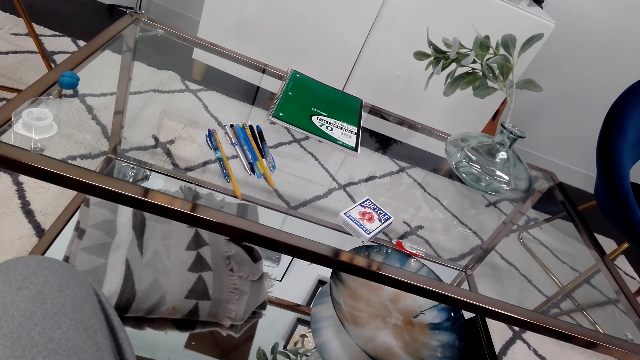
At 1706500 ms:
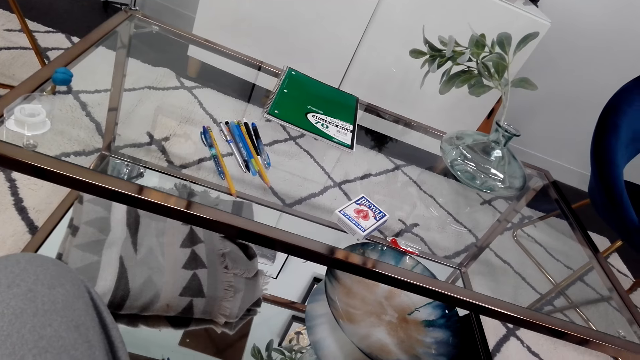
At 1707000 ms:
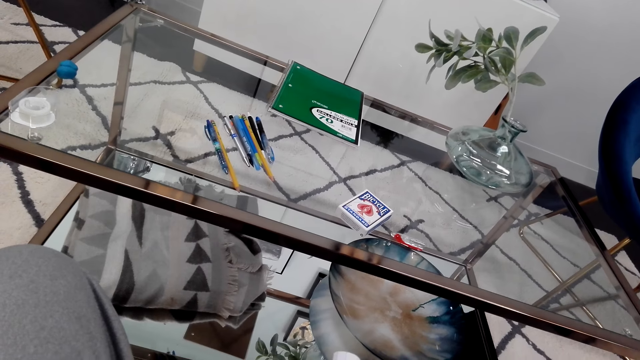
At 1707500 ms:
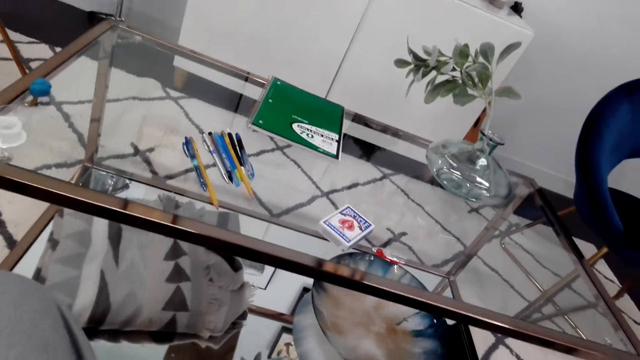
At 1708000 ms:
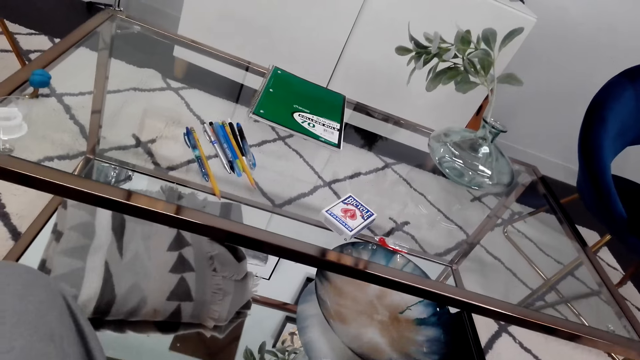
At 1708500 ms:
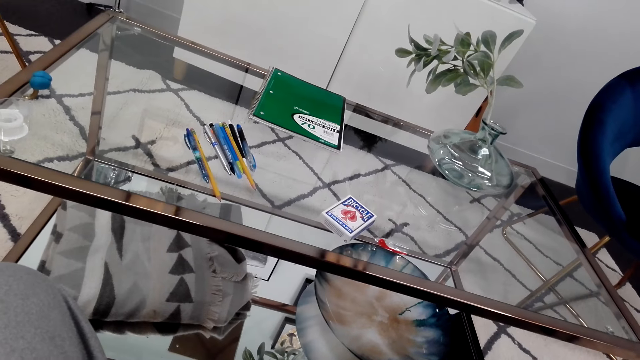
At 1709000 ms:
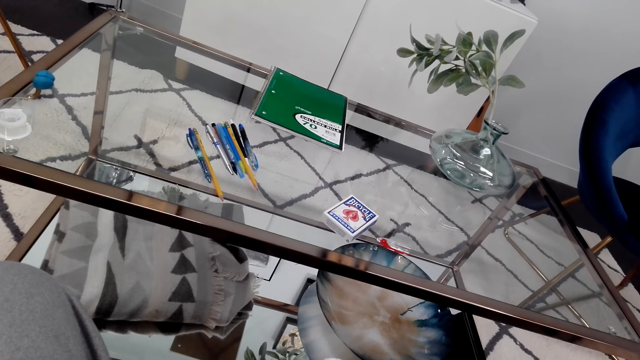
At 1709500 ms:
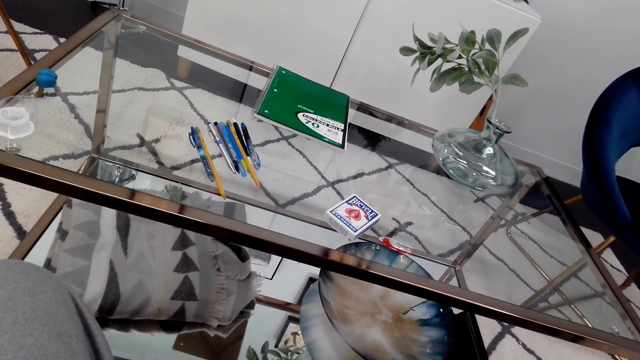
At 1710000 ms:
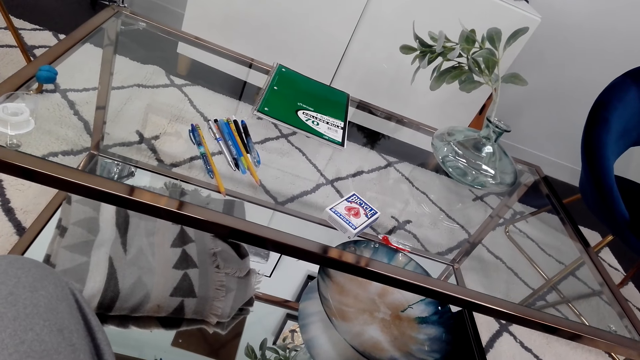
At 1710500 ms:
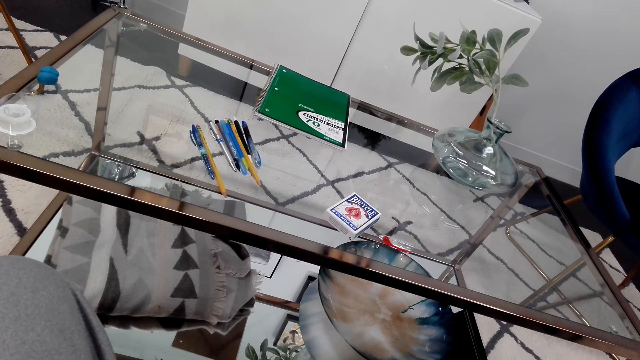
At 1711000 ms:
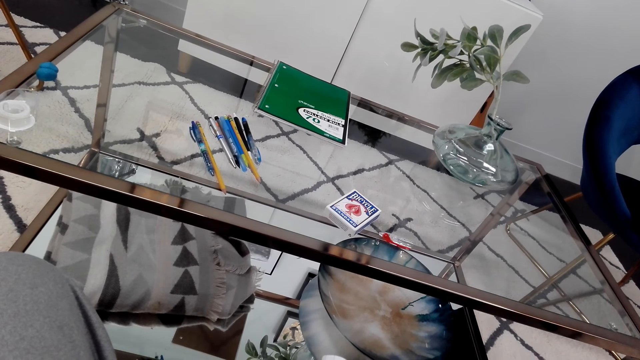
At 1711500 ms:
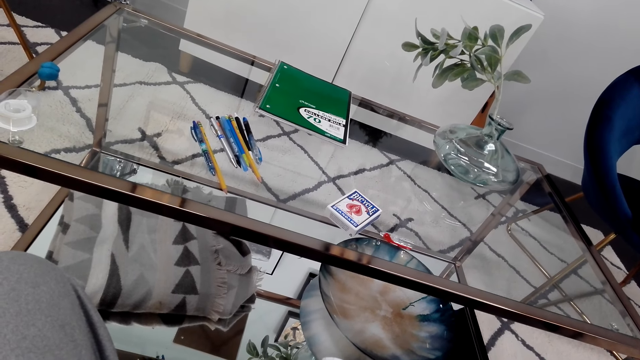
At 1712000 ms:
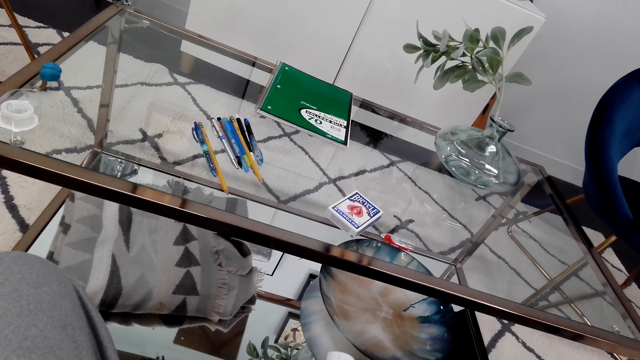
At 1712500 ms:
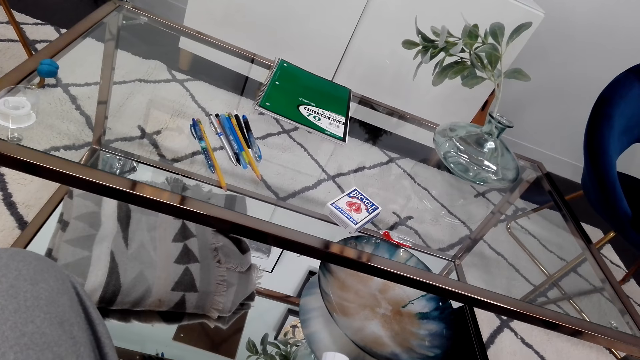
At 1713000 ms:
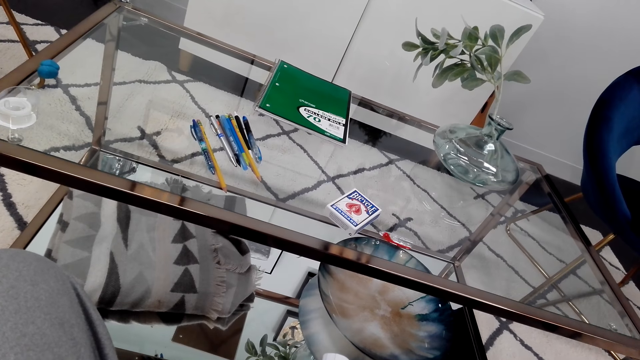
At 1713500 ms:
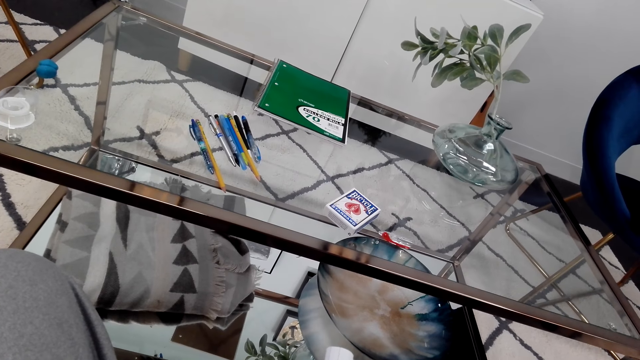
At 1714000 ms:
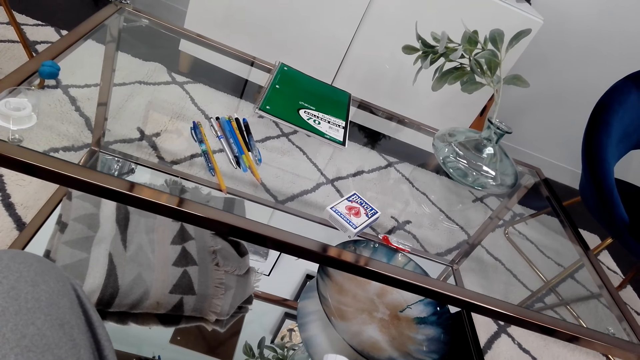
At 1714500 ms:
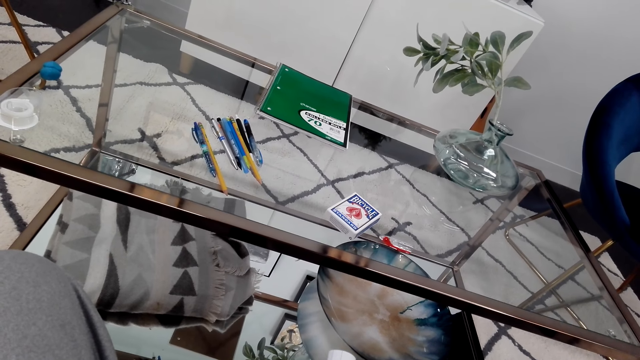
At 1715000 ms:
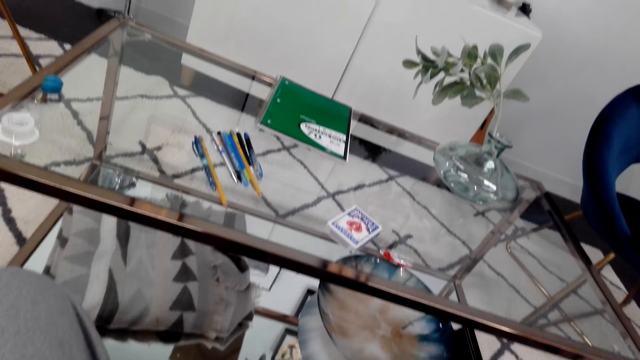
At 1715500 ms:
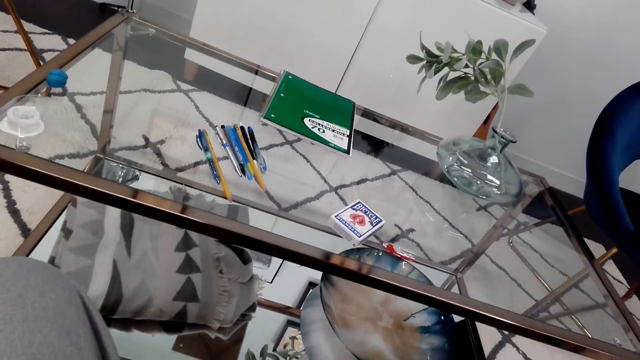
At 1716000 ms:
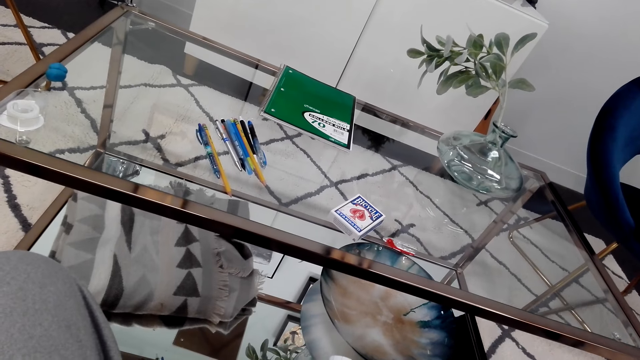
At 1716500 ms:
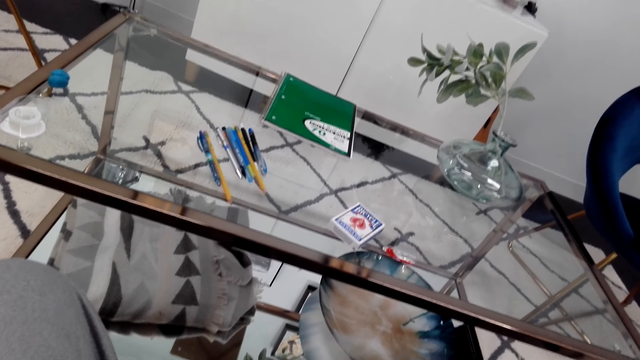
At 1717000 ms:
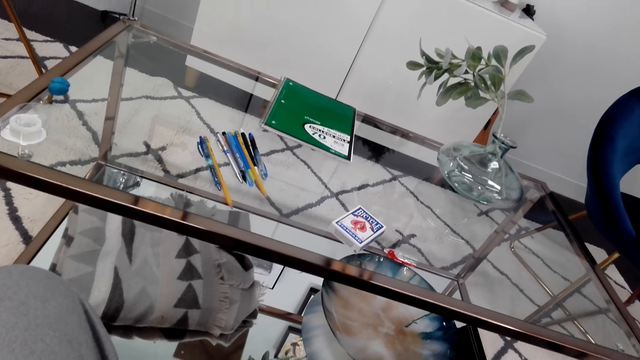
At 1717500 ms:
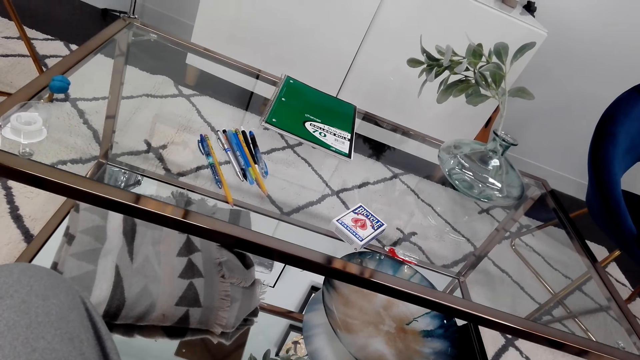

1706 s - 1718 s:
The camera wearer looks around.

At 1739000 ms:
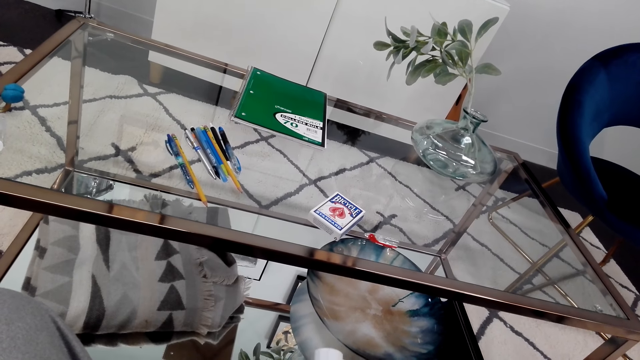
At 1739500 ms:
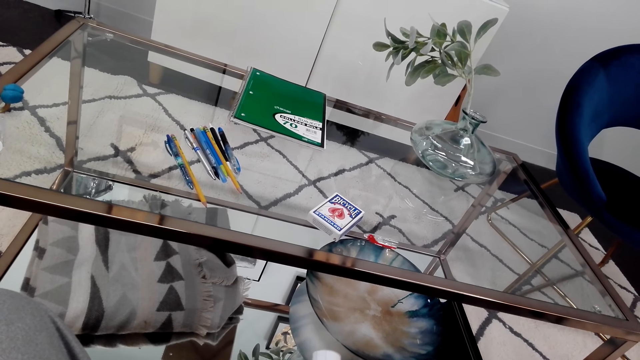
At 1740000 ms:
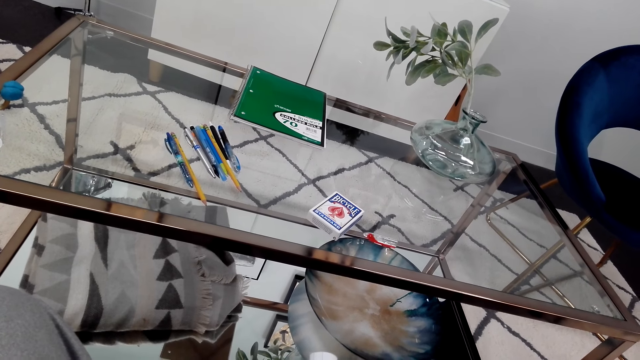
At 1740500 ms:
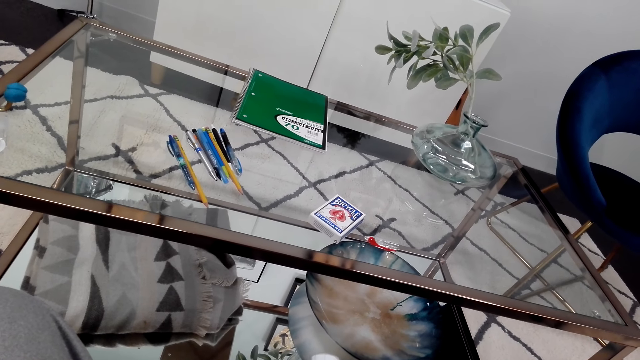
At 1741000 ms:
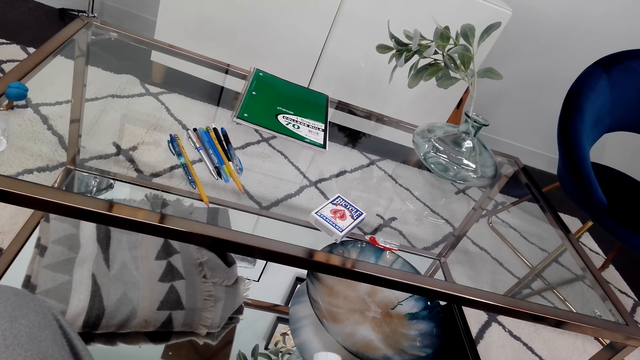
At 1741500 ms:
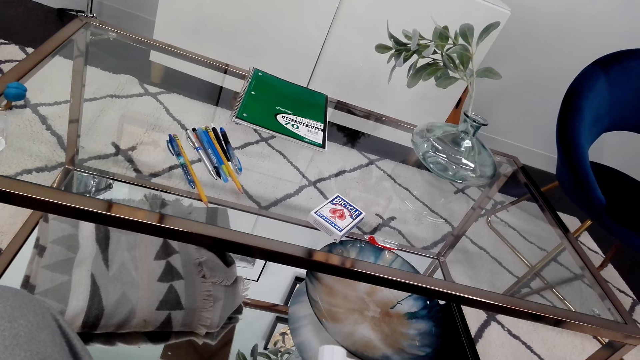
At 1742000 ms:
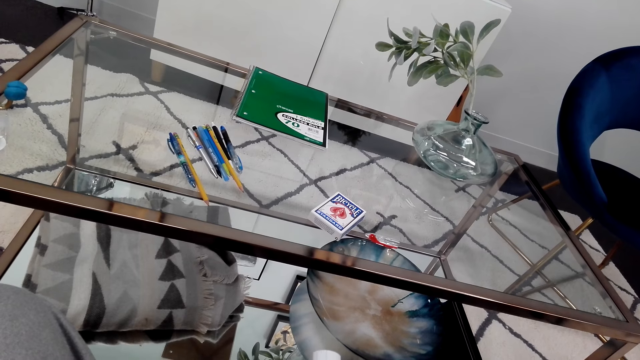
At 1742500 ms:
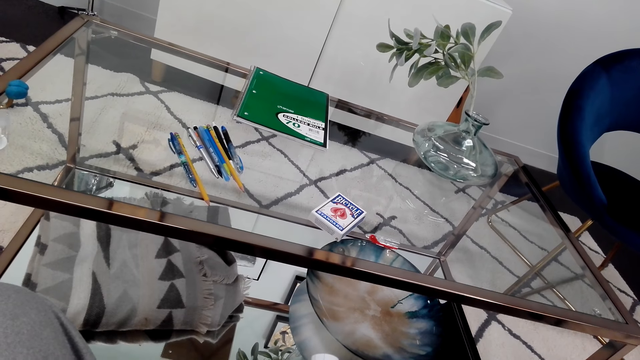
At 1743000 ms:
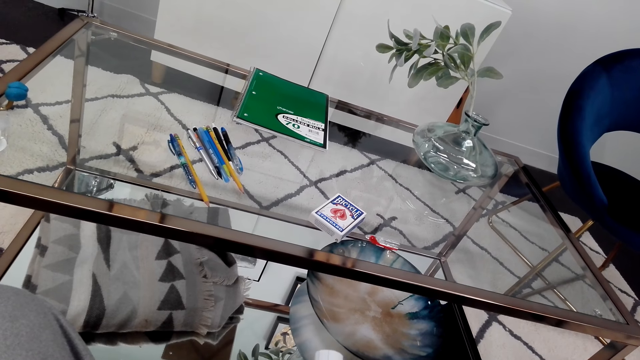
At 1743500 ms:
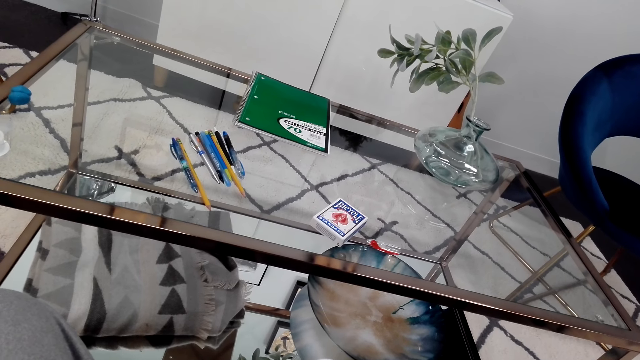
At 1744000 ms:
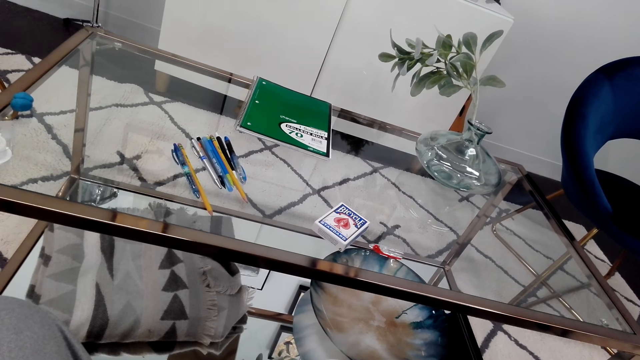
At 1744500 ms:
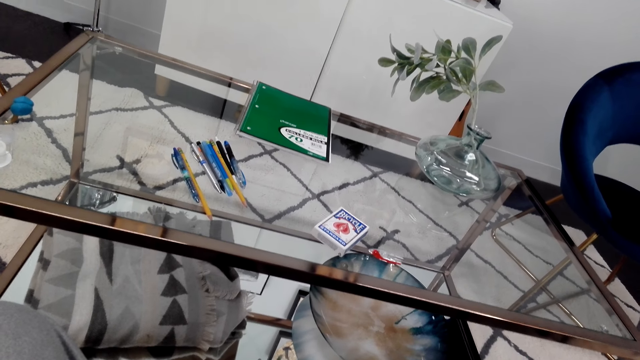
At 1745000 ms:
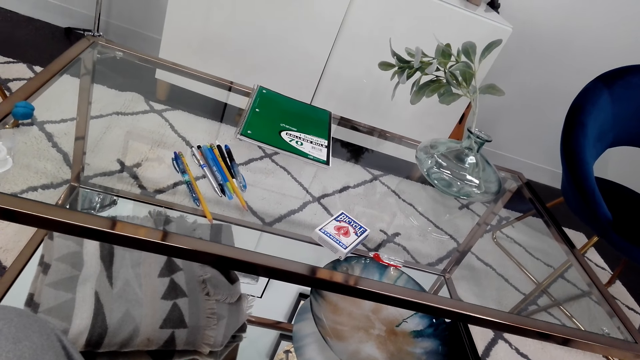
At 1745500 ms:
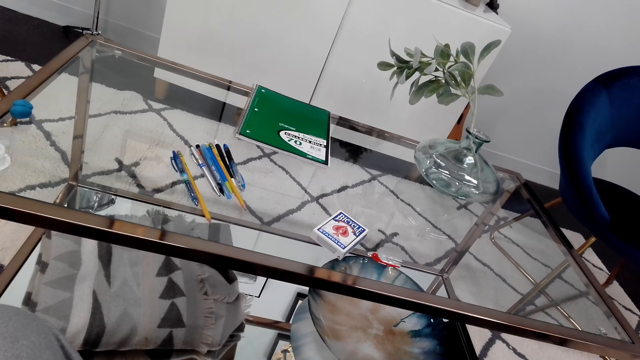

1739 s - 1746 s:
The camera wearer looks around.

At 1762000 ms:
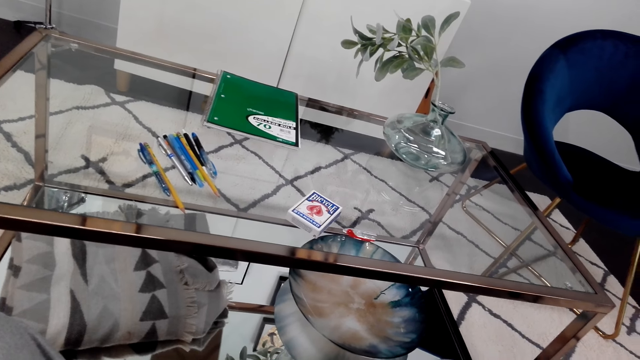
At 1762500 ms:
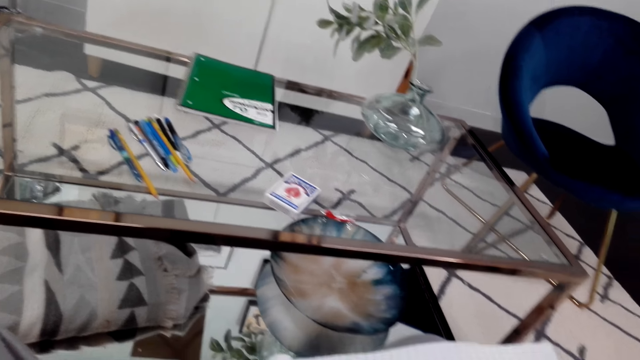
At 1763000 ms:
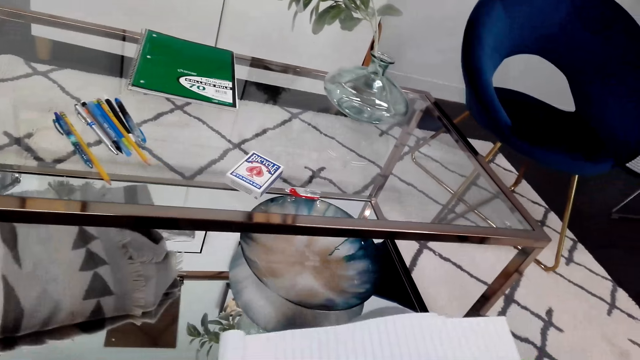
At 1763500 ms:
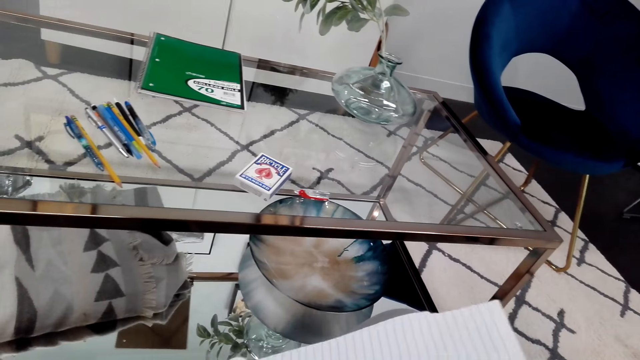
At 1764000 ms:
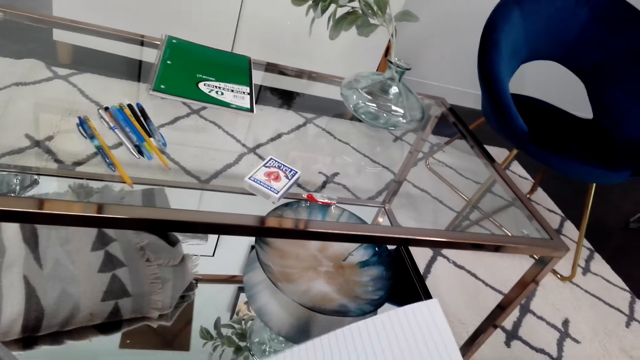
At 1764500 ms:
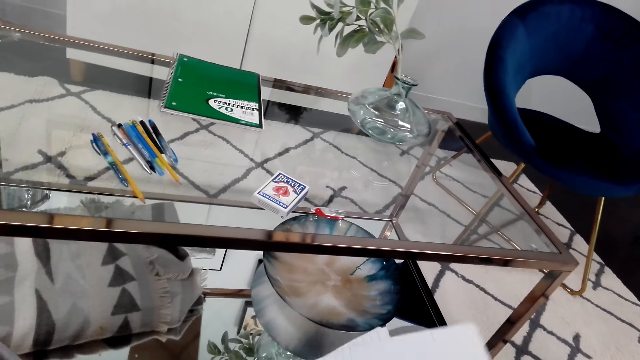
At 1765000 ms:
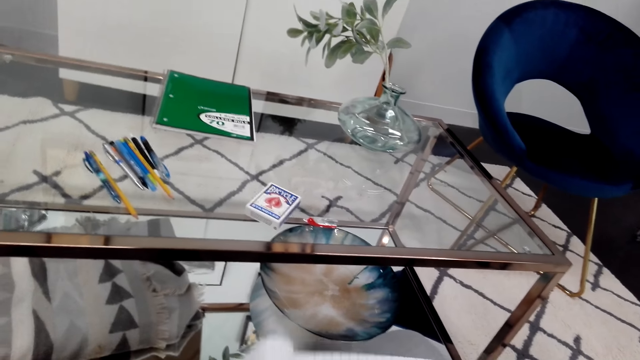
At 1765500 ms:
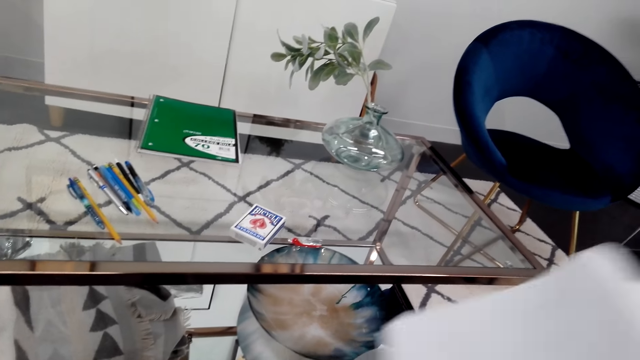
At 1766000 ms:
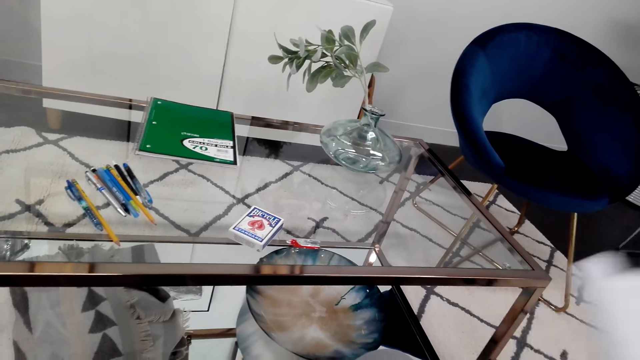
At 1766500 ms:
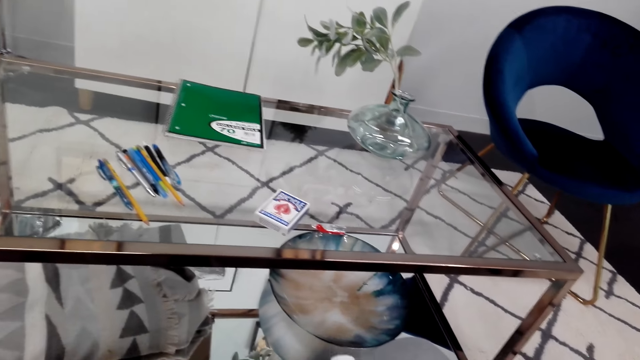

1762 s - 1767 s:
The camera wearer holds a book in his hand.
